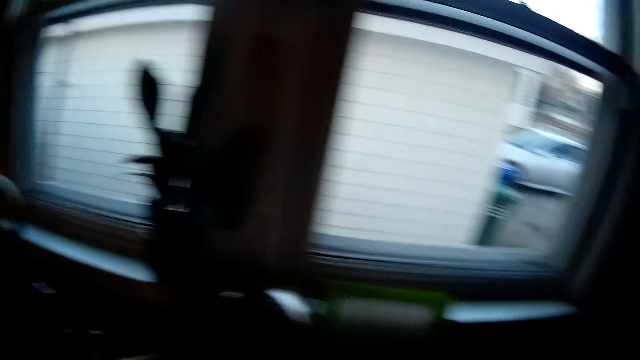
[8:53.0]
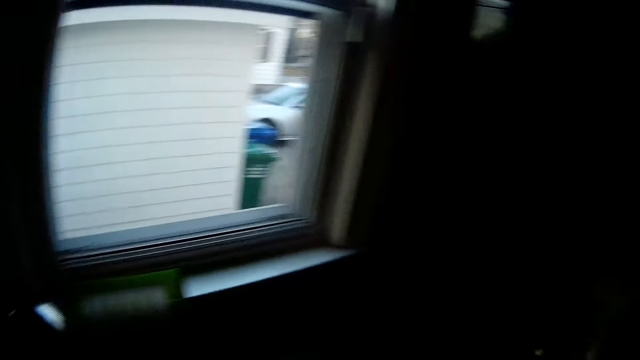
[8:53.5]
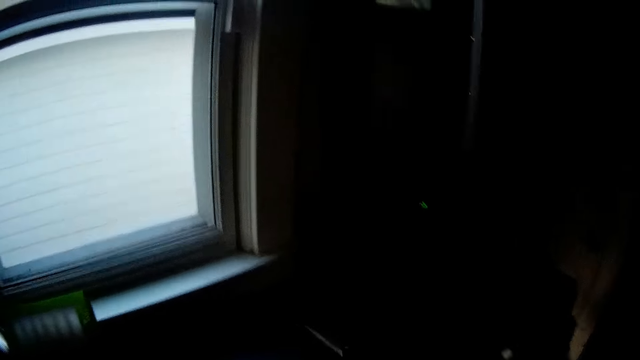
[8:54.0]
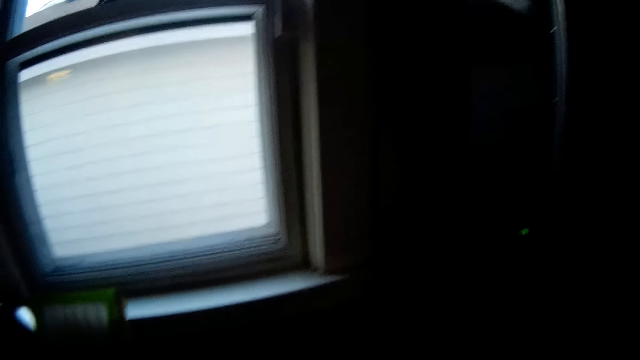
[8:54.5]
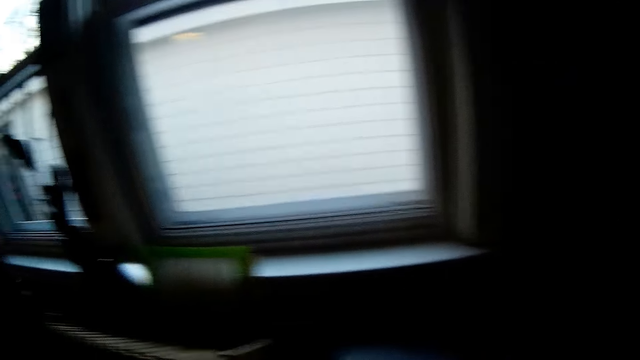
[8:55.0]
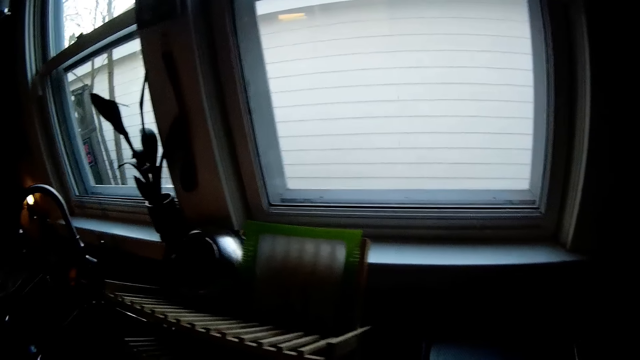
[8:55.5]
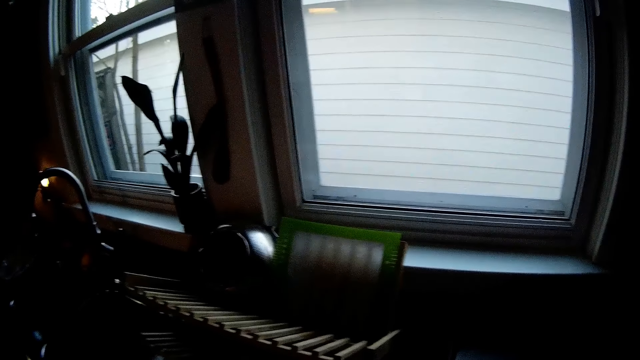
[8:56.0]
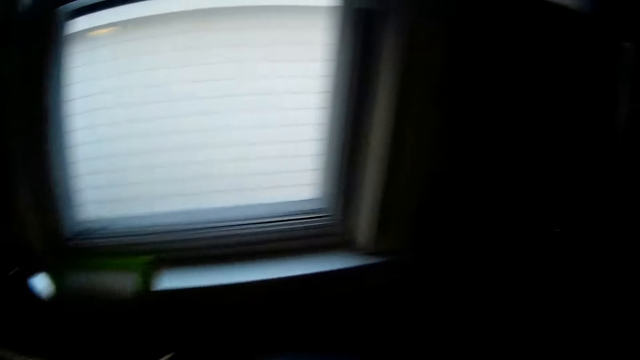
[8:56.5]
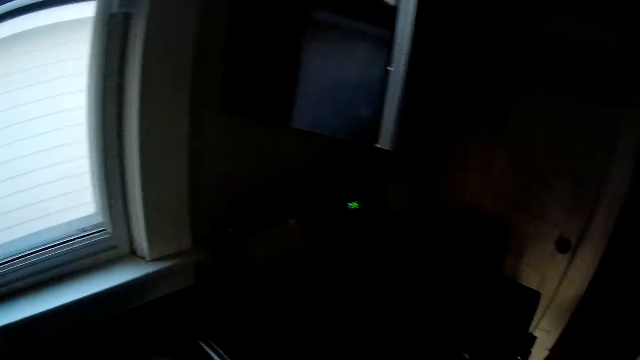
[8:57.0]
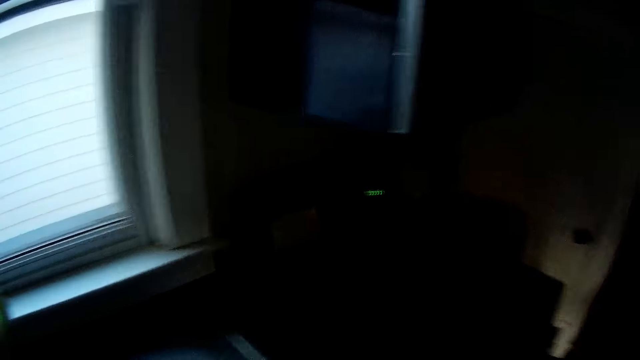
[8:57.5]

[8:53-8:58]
The camera wearer moves their hand.

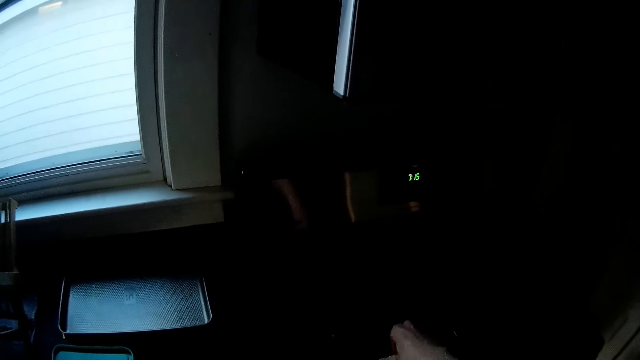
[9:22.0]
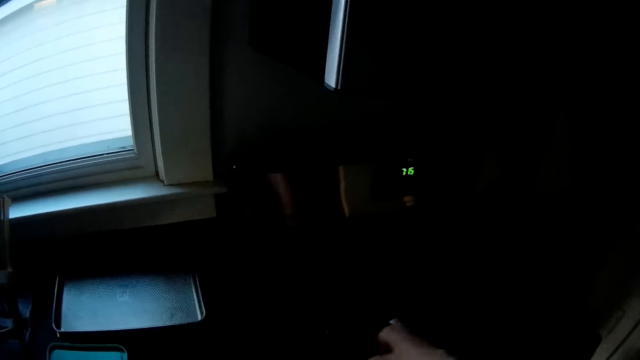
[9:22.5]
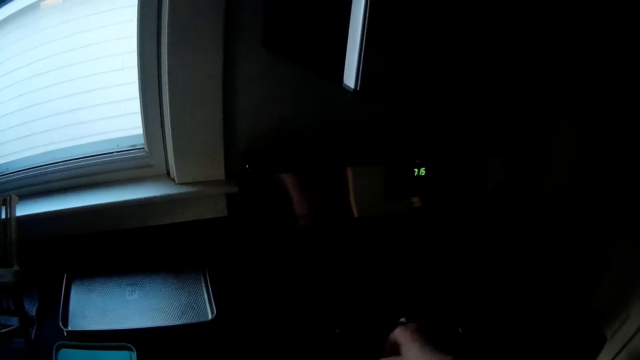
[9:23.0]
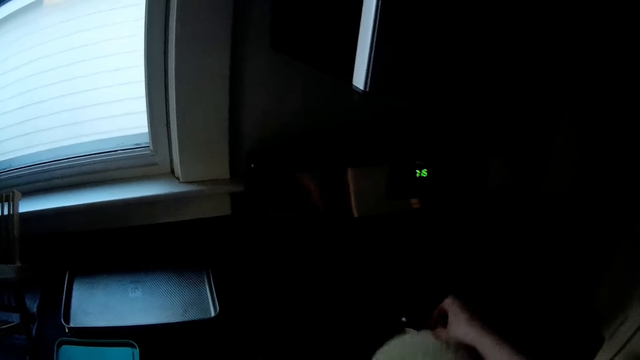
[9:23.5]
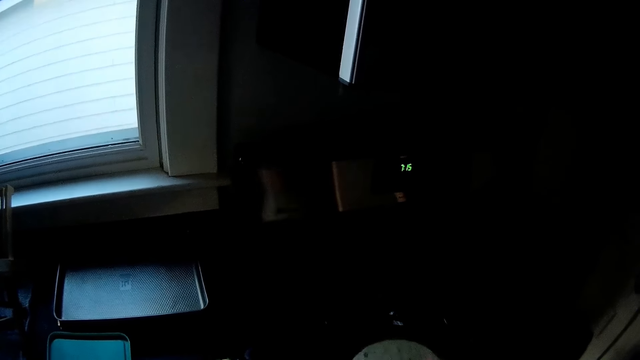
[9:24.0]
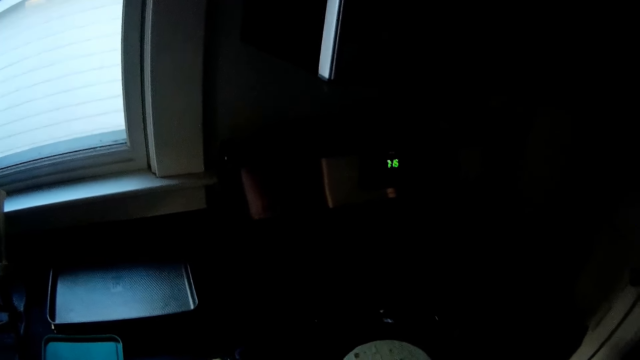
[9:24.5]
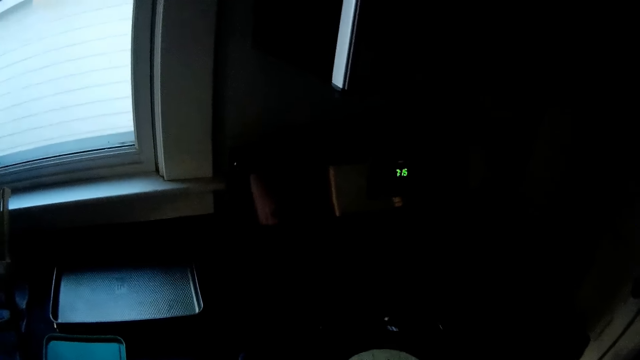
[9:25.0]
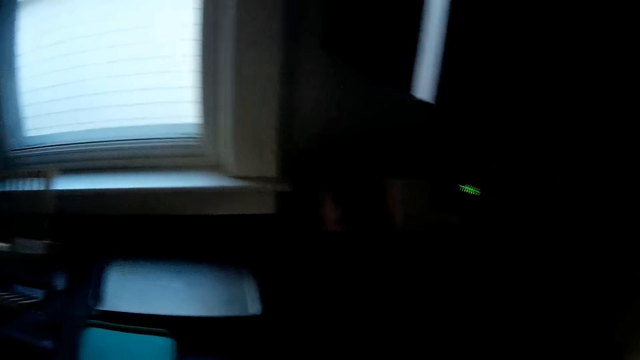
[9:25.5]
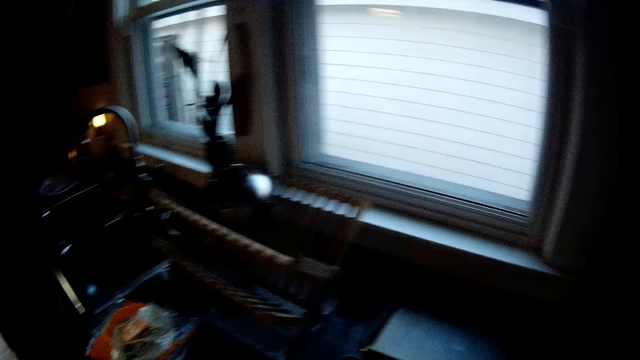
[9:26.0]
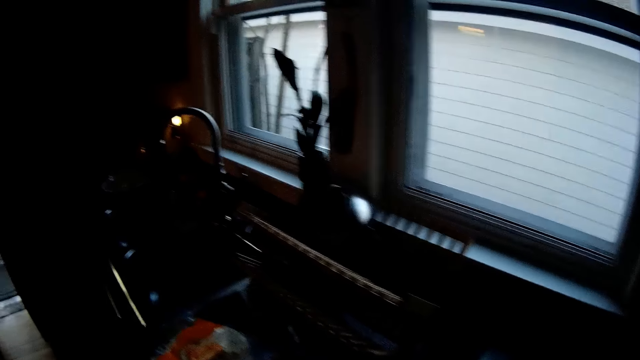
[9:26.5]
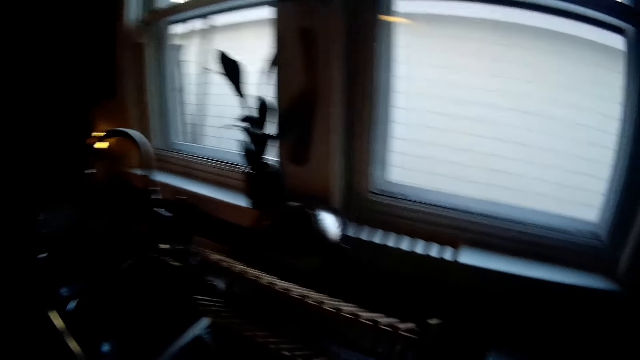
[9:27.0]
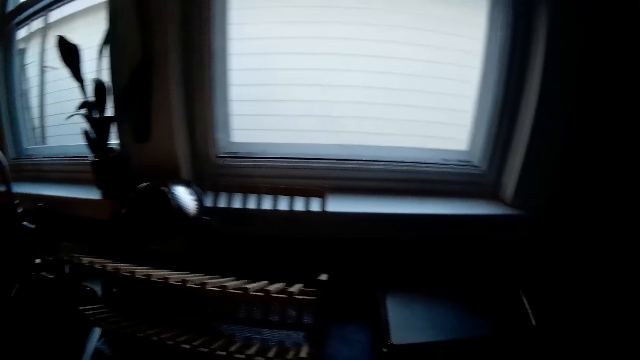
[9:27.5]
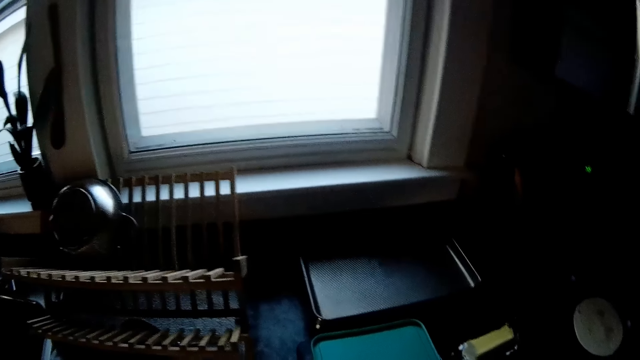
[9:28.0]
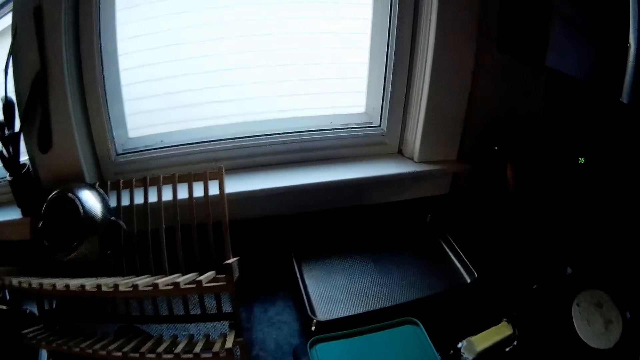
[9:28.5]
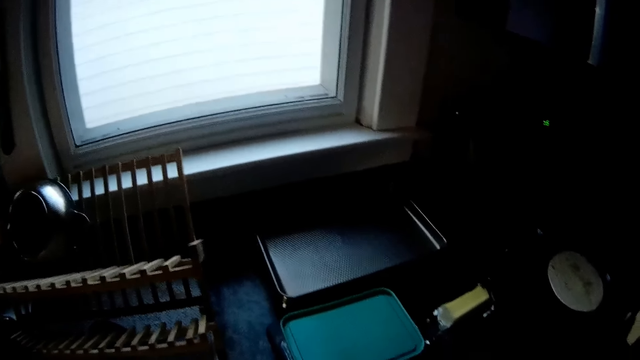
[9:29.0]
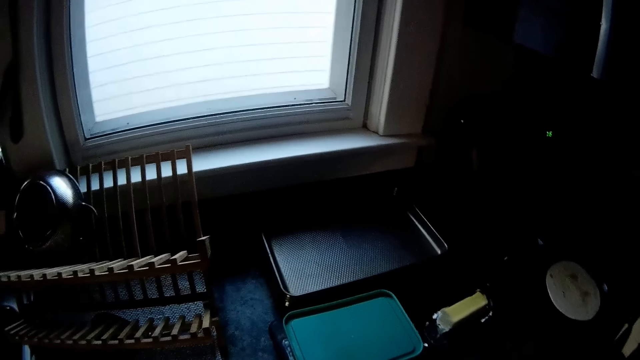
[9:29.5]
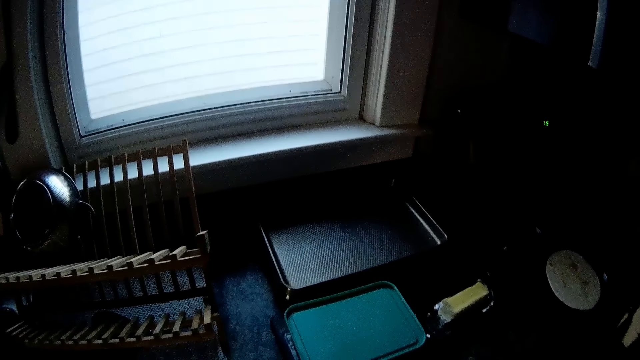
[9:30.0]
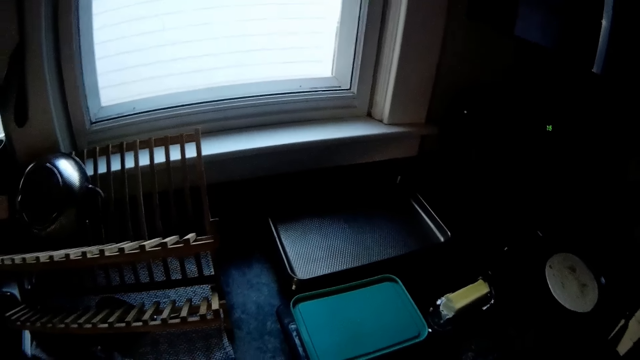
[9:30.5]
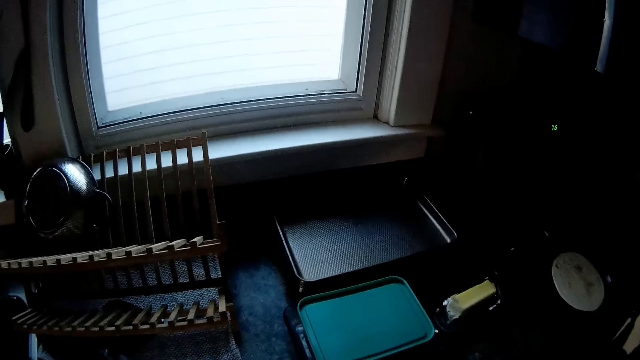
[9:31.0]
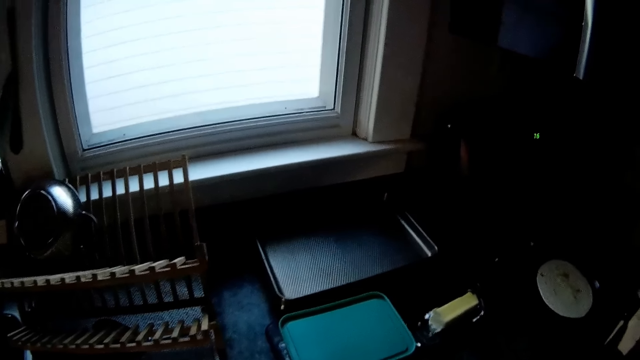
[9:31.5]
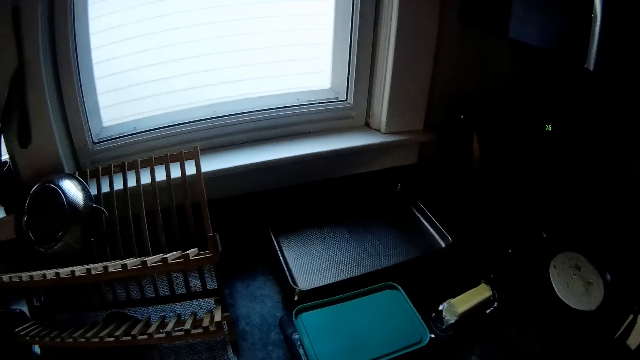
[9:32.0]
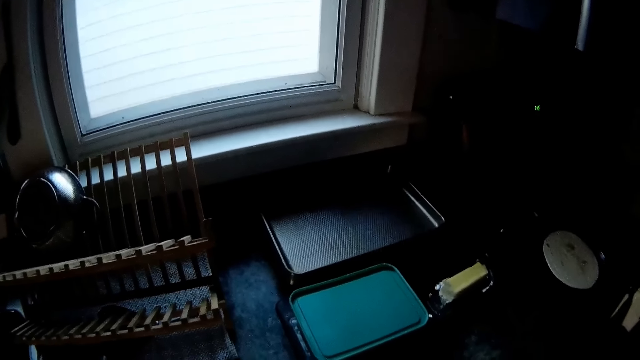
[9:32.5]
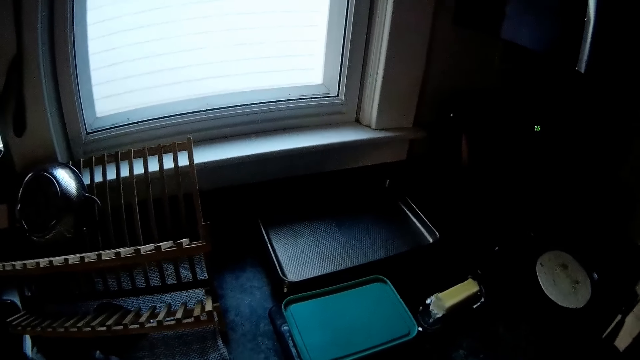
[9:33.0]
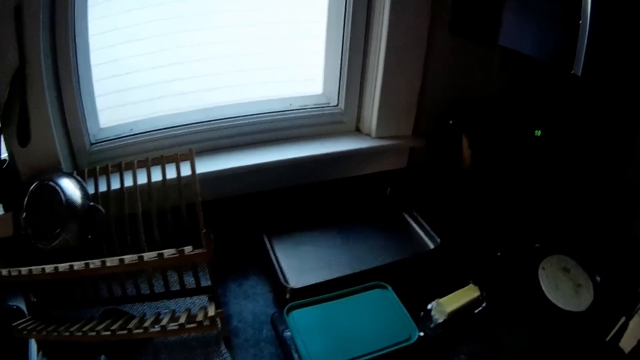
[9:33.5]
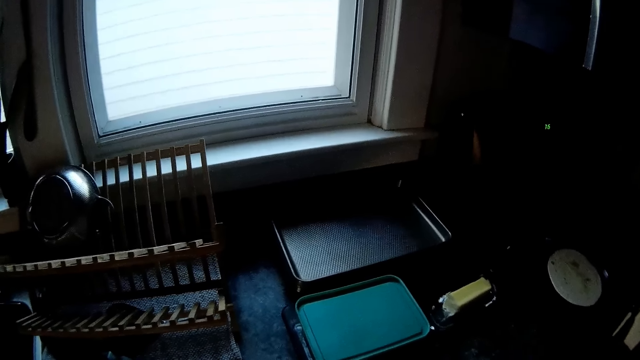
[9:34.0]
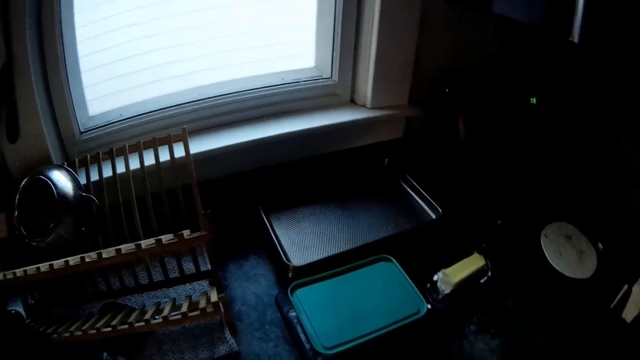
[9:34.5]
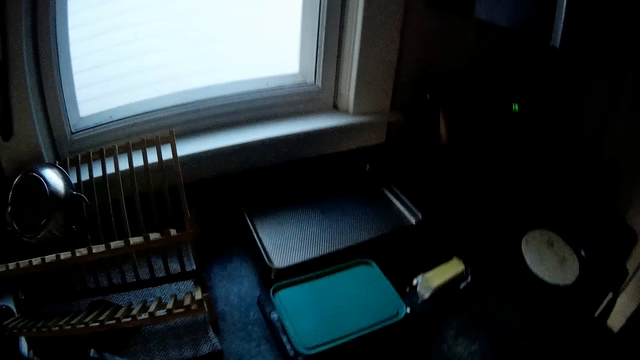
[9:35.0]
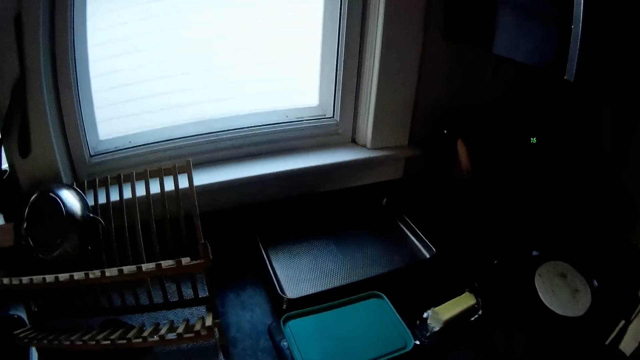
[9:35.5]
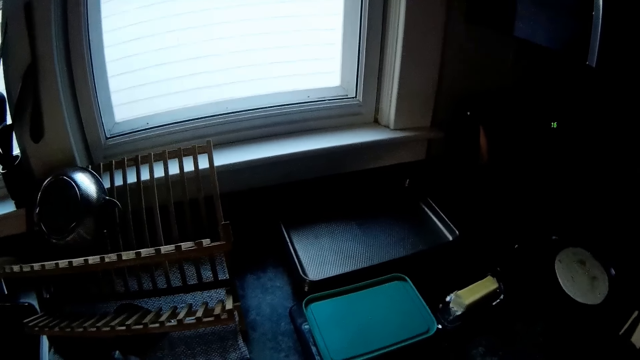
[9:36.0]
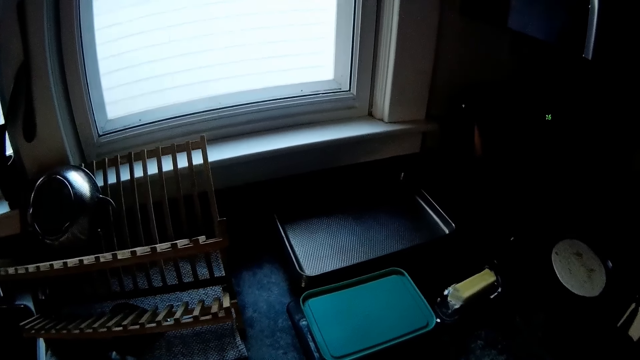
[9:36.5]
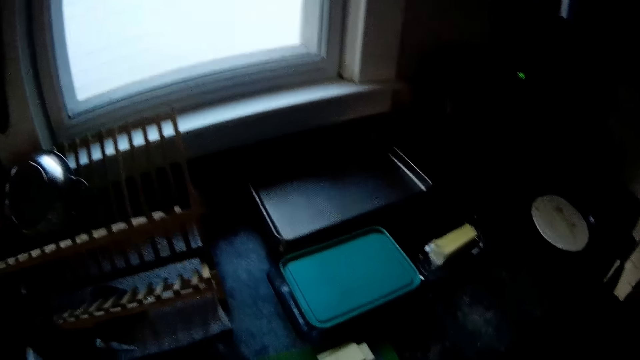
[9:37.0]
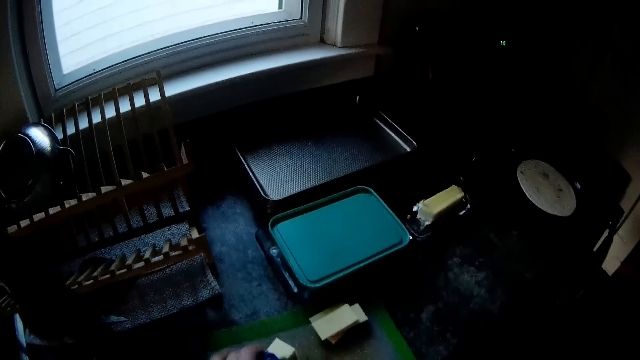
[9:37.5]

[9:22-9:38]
The camera wearer flips a pancake with her right hand. She looks around. She looks around again.
